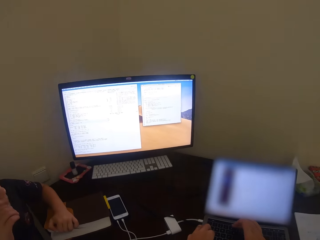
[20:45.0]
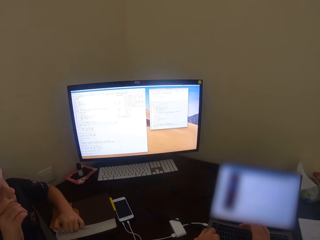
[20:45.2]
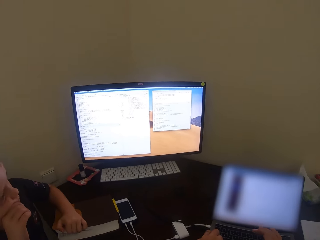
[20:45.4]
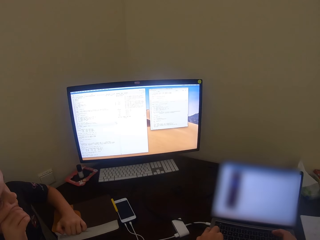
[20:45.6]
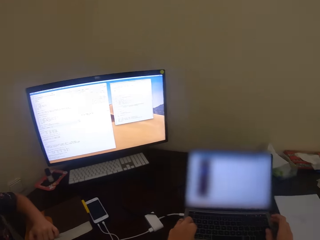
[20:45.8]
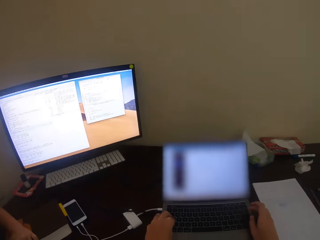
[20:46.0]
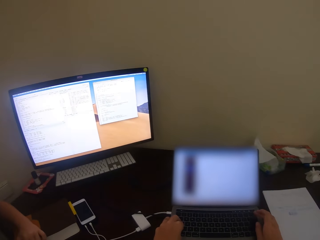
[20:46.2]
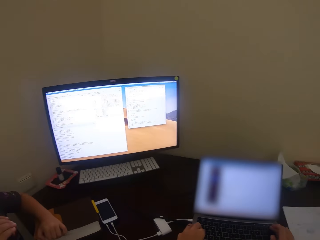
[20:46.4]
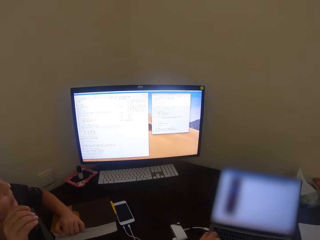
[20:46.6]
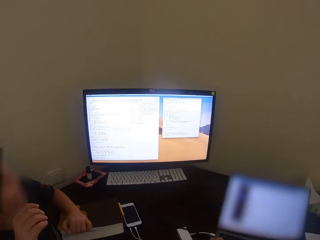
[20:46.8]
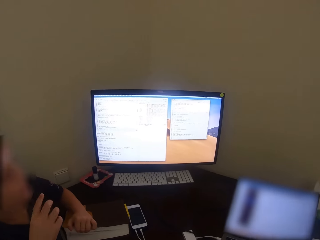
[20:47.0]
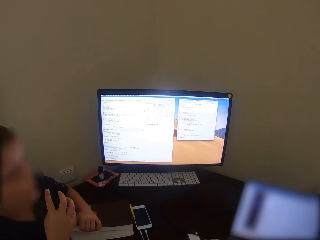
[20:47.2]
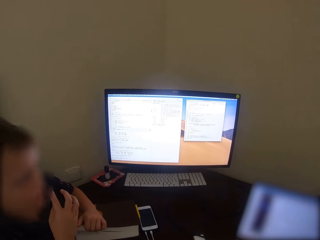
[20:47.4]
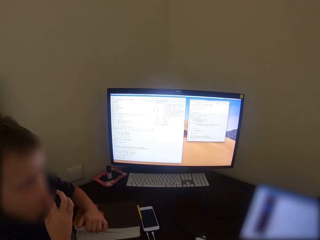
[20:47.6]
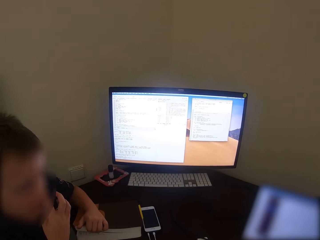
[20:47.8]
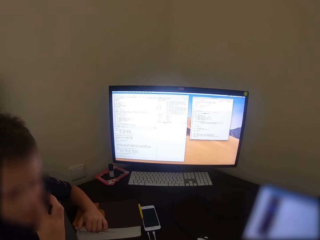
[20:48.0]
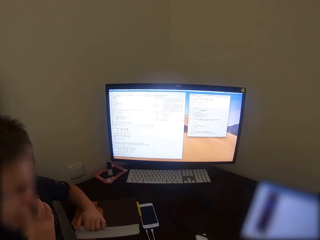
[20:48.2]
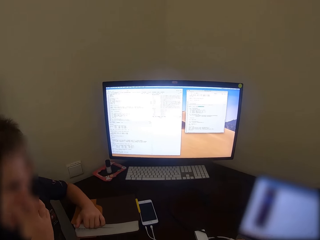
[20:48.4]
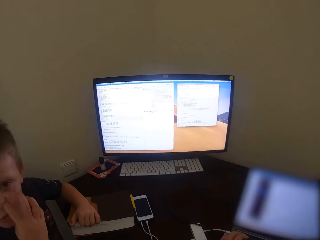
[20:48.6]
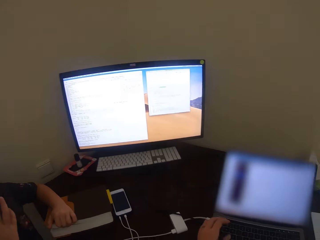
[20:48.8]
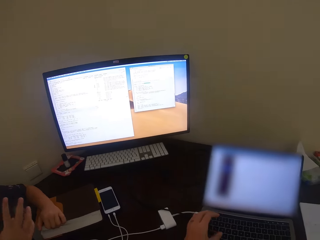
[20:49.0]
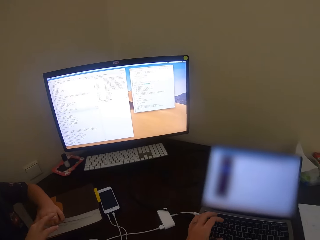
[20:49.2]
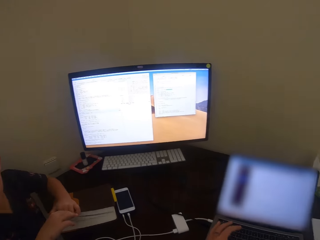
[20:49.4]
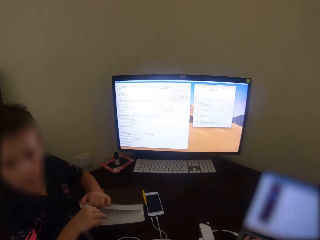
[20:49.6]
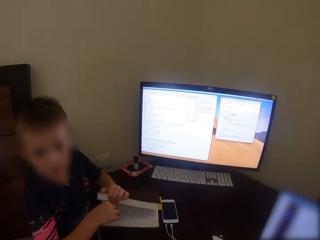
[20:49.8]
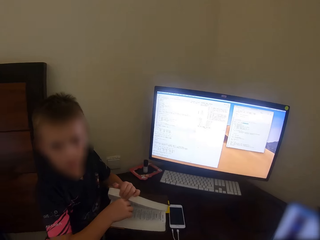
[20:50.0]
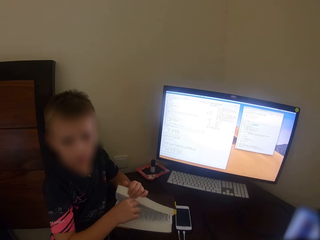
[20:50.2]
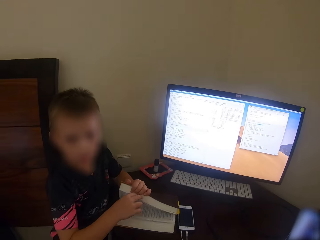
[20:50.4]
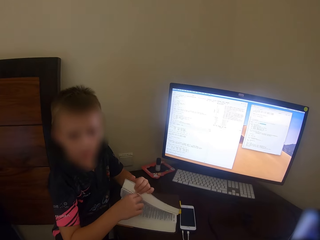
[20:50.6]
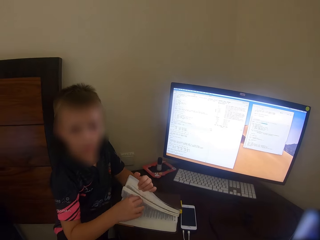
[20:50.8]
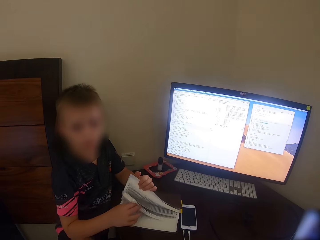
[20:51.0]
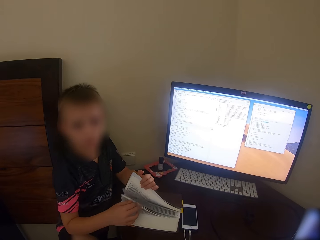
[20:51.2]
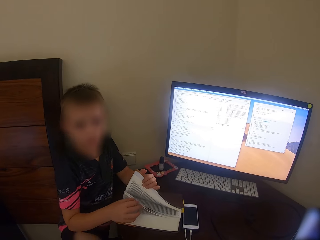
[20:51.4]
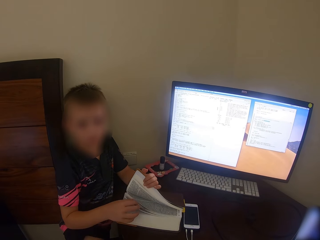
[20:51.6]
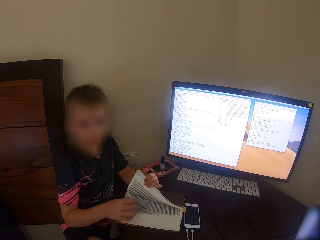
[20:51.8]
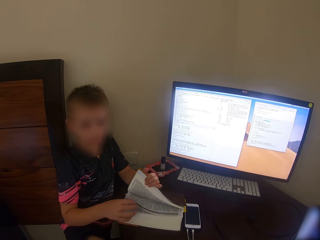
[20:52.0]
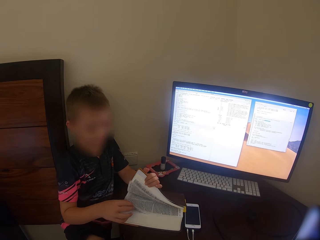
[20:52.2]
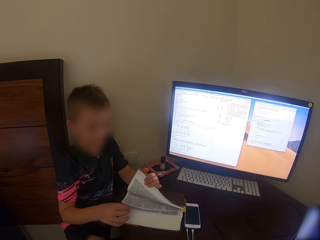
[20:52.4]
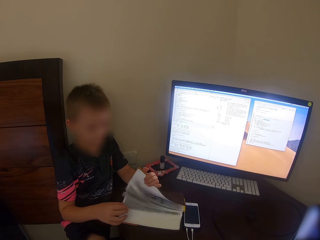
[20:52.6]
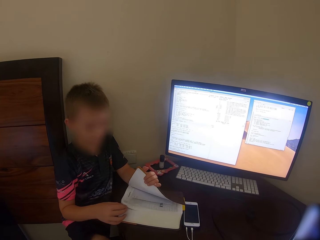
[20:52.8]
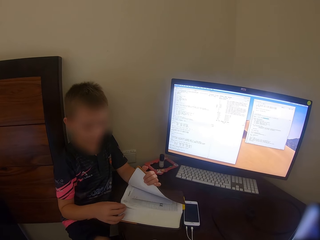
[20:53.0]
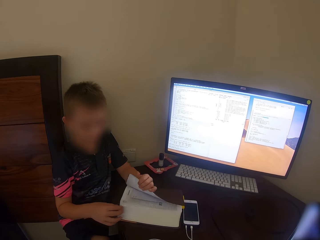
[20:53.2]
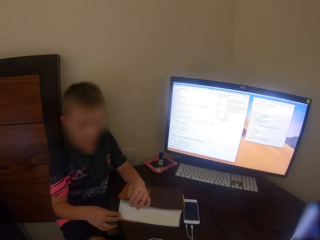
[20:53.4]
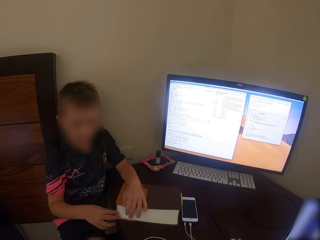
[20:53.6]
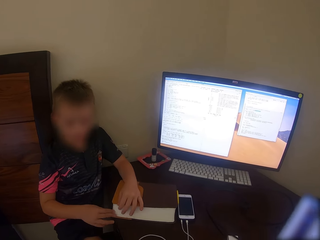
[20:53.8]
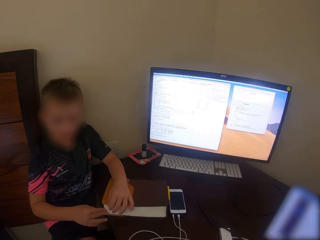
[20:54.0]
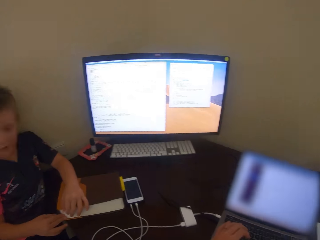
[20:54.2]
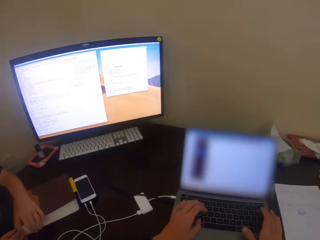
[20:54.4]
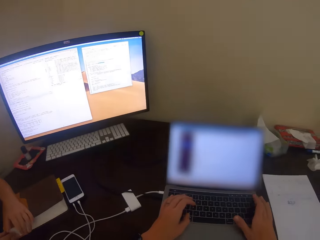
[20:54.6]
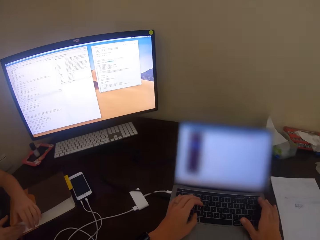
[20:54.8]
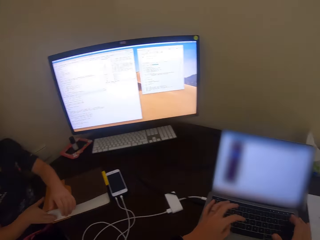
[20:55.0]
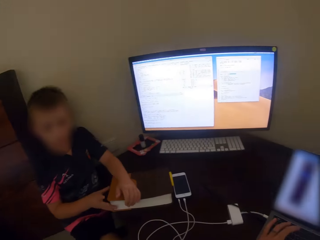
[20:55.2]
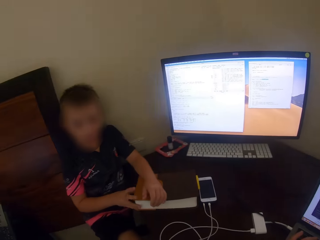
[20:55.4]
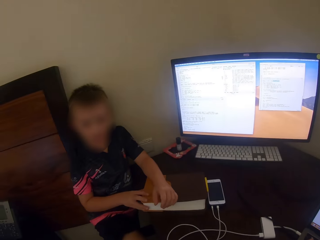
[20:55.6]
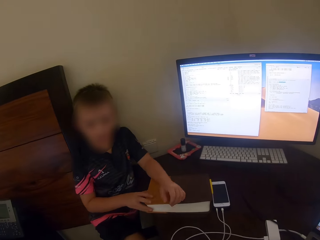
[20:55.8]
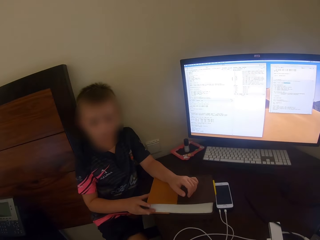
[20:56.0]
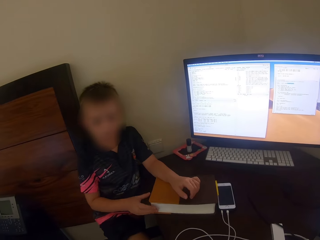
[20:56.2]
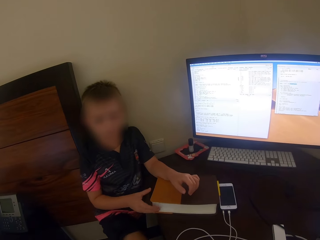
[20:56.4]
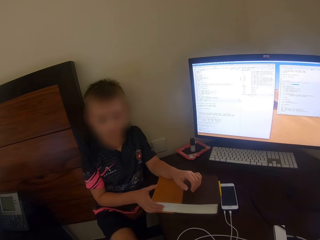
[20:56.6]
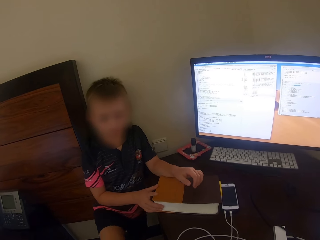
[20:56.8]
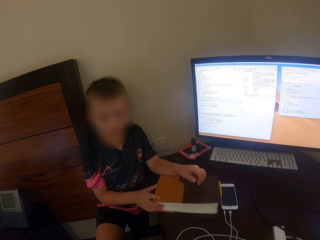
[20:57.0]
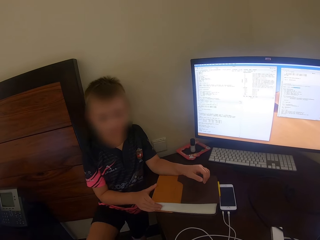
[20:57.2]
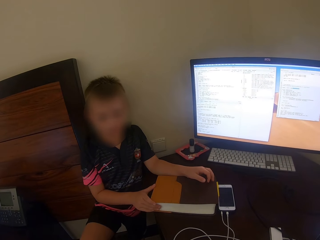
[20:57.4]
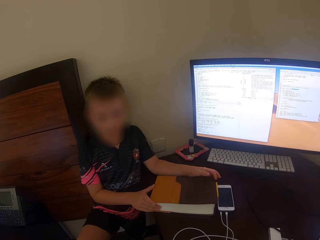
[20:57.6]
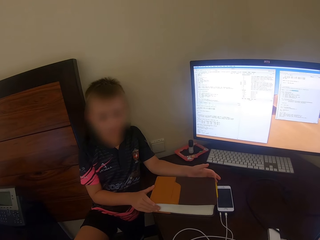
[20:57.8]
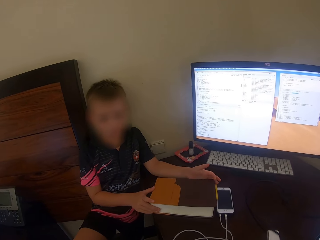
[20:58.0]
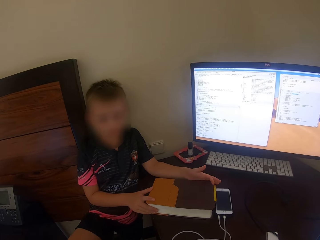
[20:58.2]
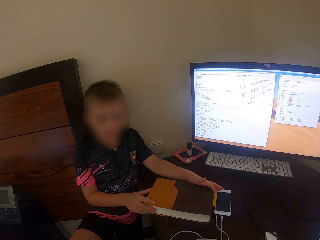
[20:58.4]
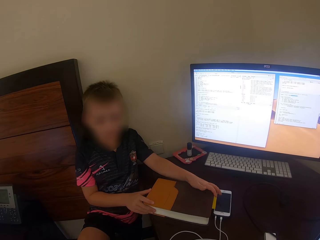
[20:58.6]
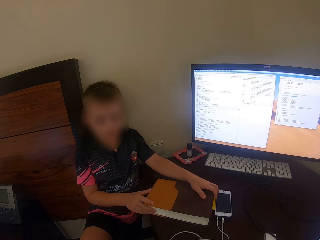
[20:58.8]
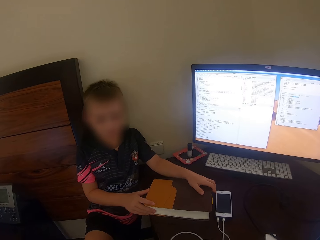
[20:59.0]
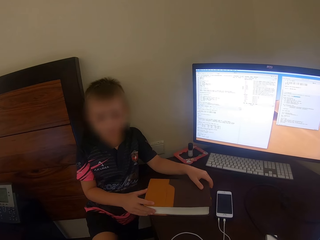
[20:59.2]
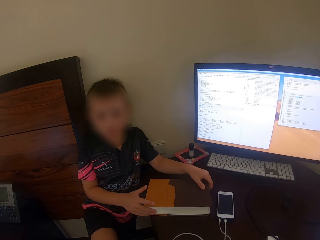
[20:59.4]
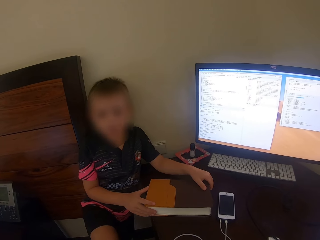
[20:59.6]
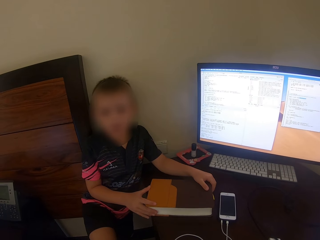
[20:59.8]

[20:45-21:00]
The camera wearer touches the laptop. The man talks. The camera wearer talks. The man touches the book. The camera wearer uses the laptop. The man touches the book and talks.

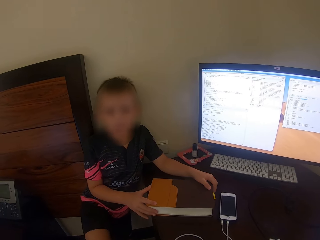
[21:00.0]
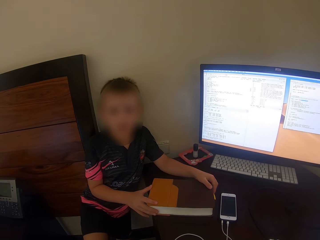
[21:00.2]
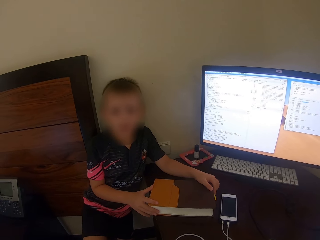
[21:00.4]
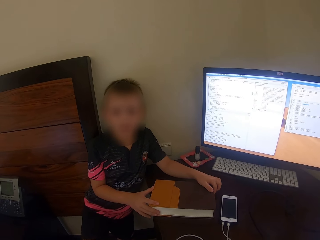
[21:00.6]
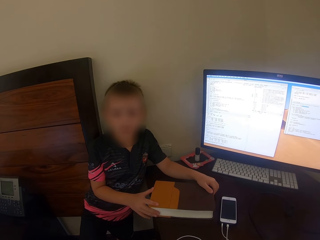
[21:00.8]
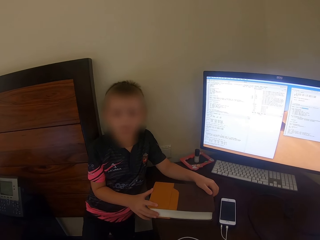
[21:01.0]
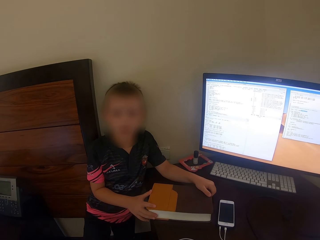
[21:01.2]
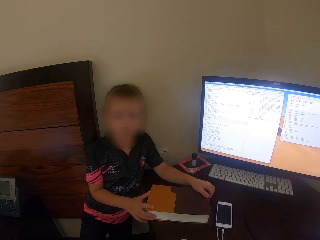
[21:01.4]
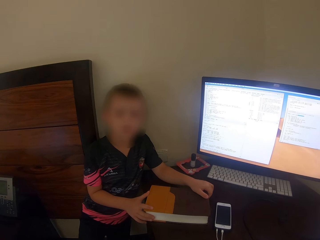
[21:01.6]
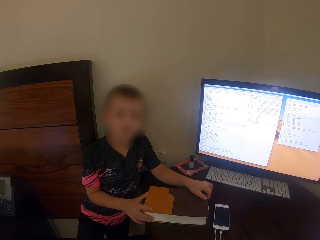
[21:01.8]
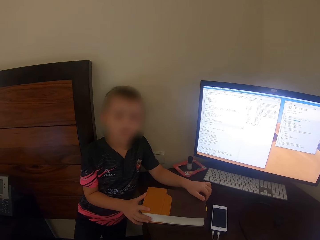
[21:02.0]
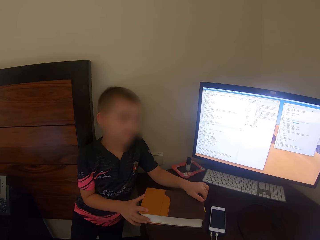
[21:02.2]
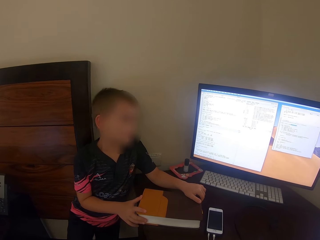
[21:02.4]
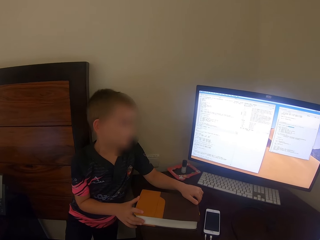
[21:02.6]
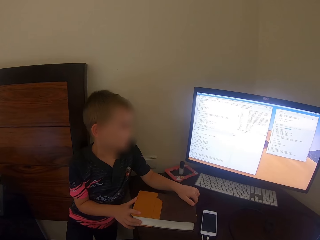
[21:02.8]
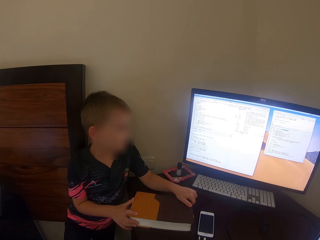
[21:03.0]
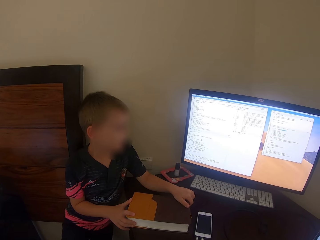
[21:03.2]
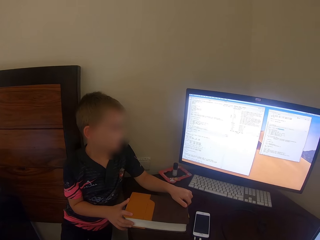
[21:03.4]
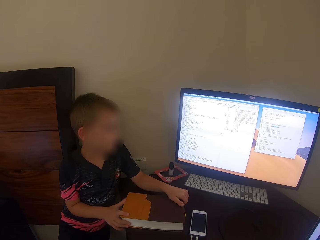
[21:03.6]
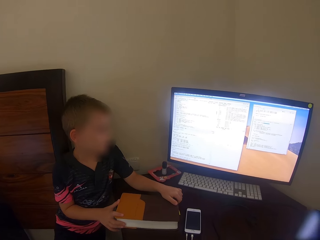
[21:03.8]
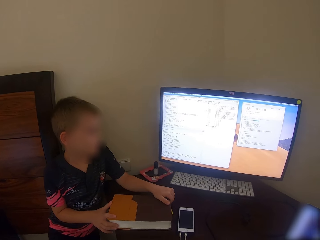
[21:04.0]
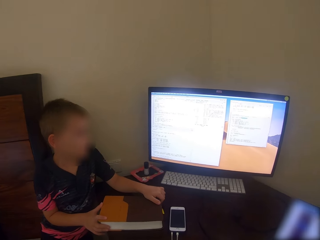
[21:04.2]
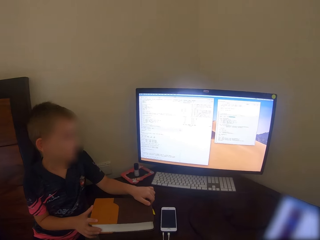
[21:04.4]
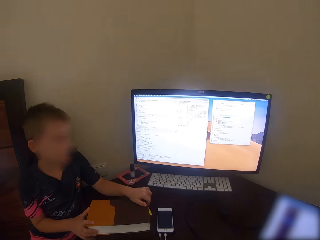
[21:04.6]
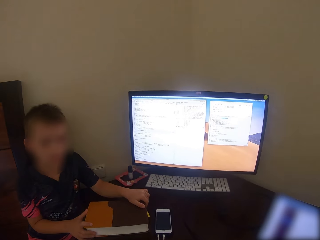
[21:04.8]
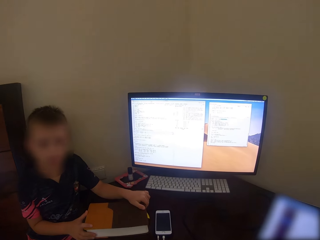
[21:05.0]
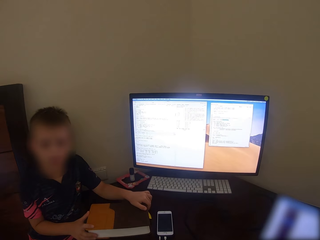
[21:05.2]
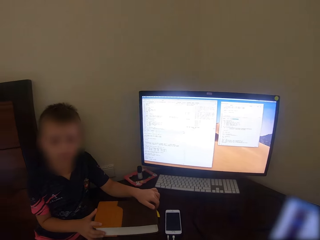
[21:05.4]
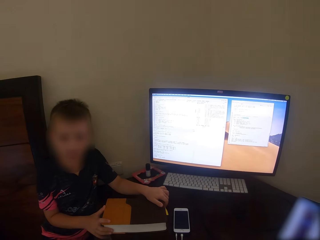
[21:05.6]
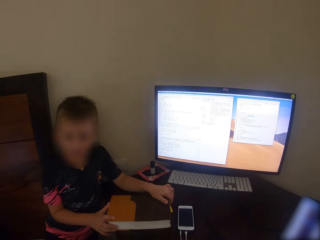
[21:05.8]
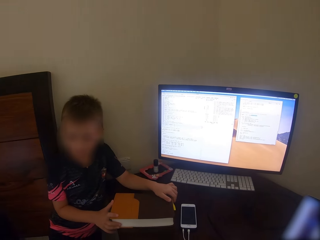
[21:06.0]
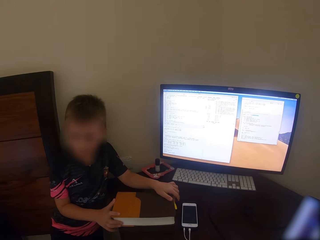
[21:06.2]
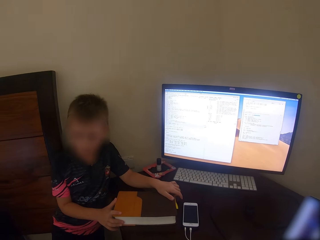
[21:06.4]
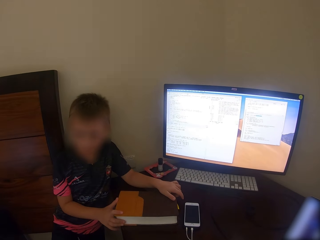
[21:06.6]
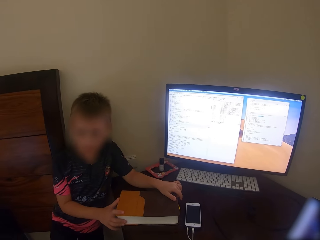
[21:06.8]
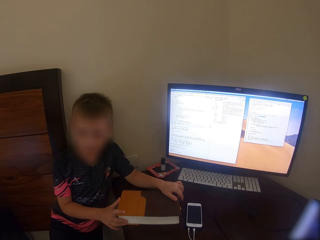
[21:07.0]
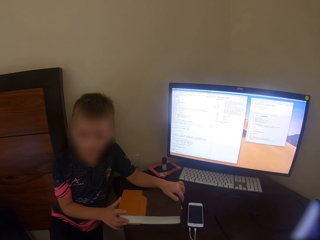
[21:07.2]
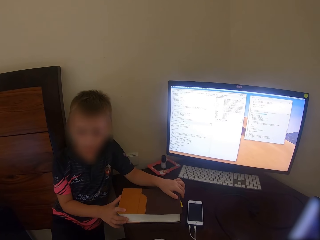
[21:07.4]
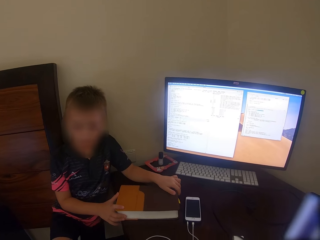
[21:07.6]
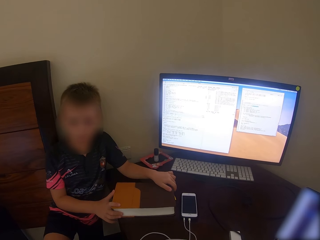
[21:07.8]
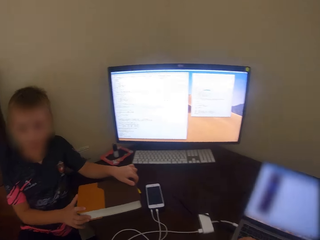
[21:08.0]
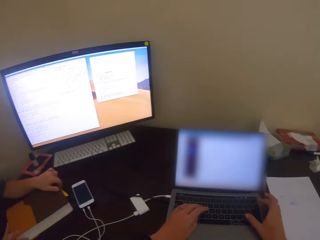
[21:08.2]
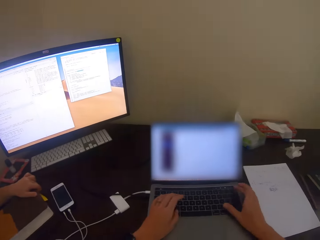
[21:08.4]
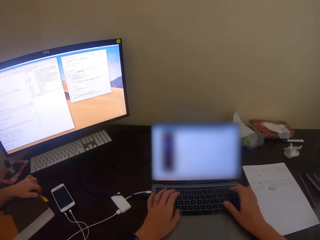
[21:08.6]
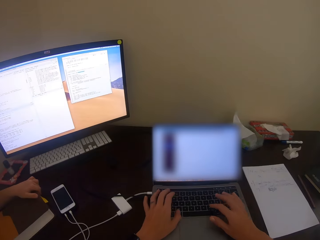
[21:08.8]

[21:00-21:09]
The camera wearer talks. The man talks.
